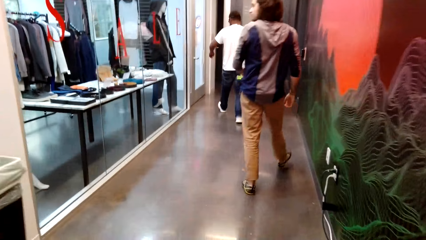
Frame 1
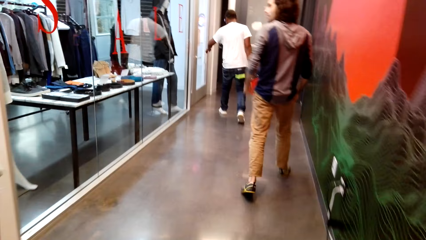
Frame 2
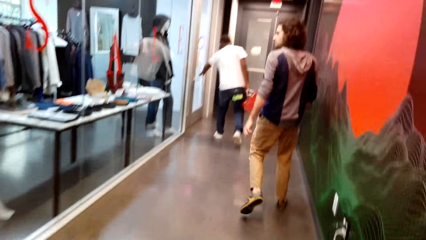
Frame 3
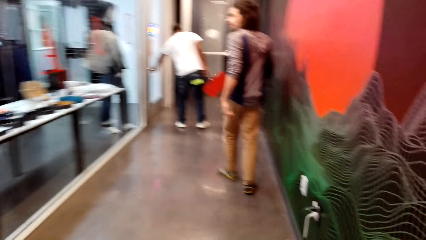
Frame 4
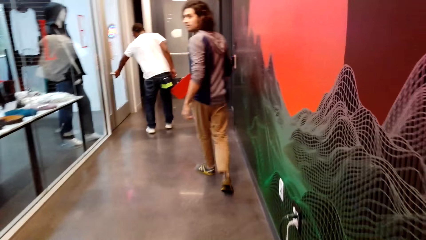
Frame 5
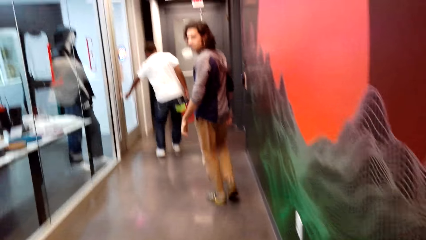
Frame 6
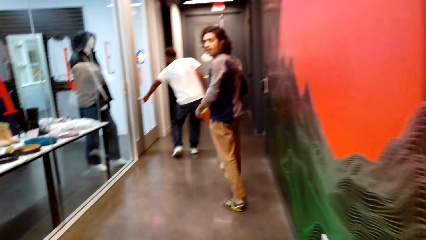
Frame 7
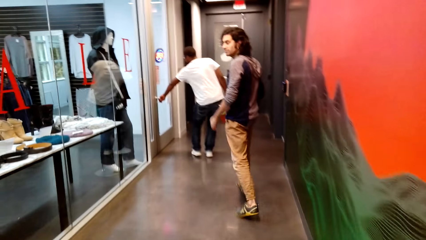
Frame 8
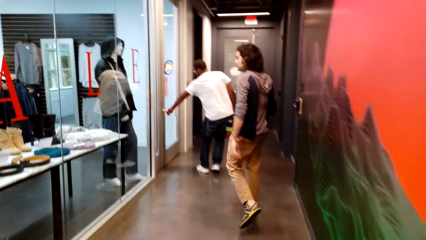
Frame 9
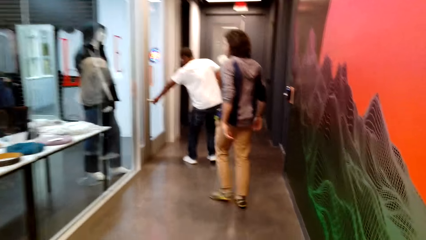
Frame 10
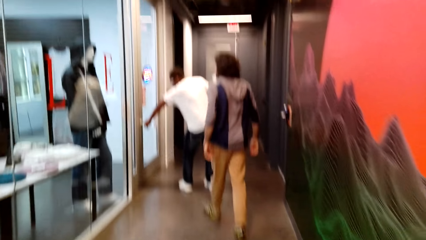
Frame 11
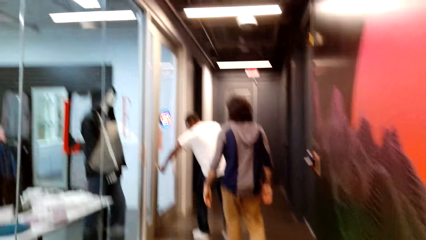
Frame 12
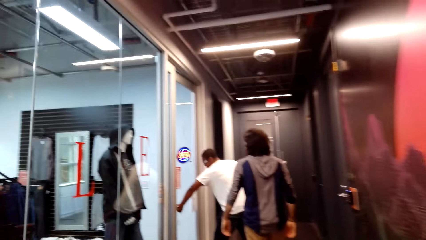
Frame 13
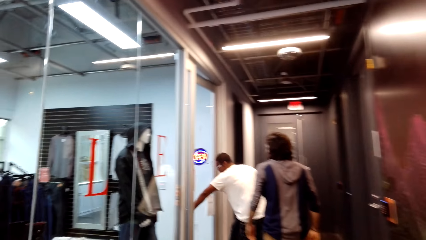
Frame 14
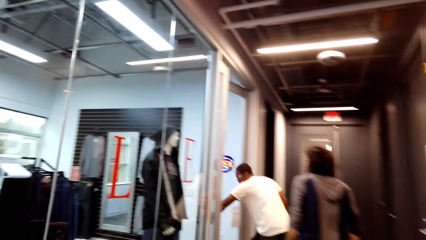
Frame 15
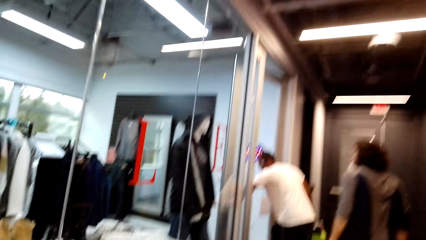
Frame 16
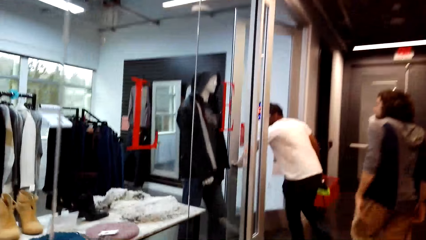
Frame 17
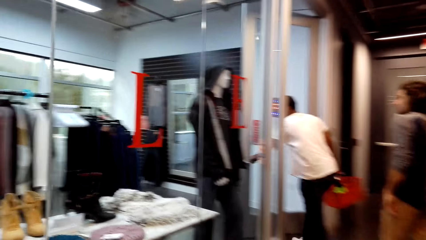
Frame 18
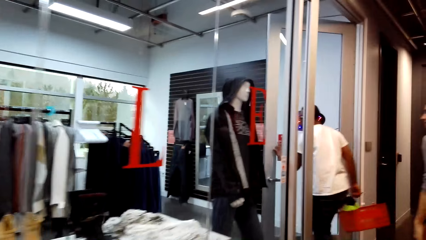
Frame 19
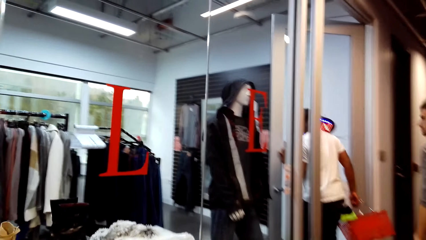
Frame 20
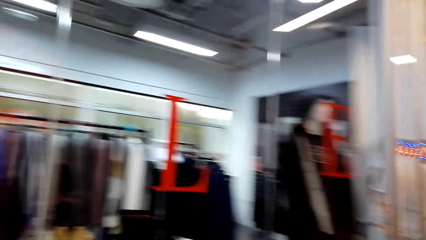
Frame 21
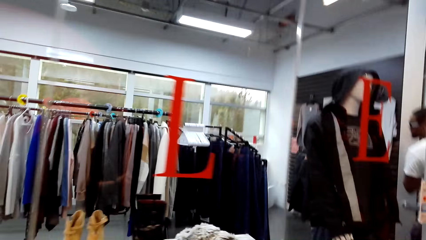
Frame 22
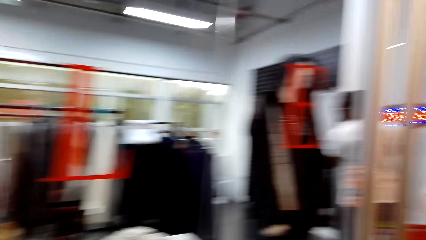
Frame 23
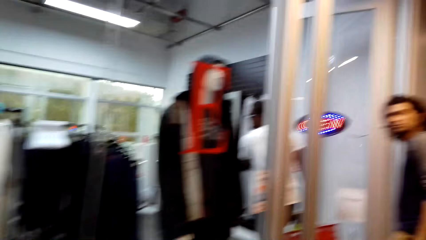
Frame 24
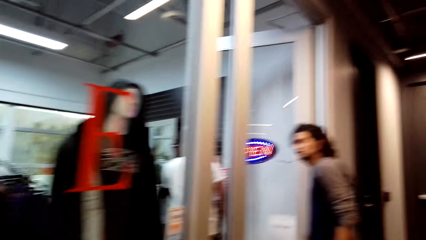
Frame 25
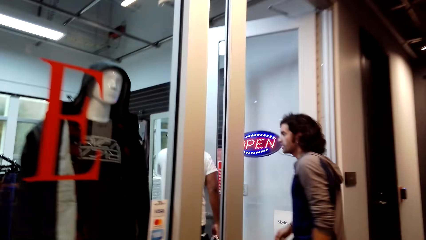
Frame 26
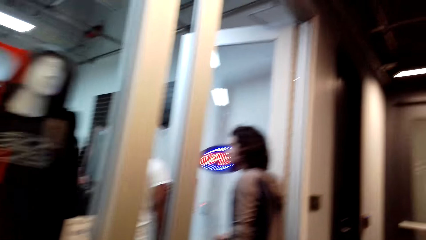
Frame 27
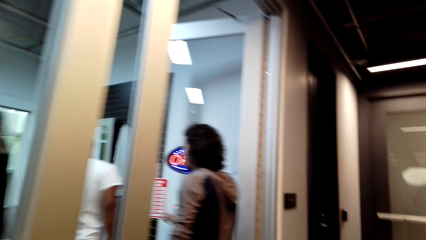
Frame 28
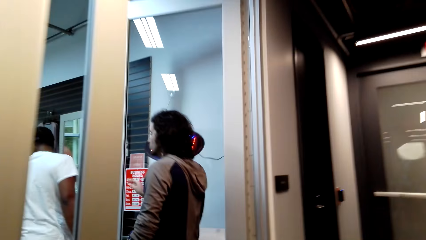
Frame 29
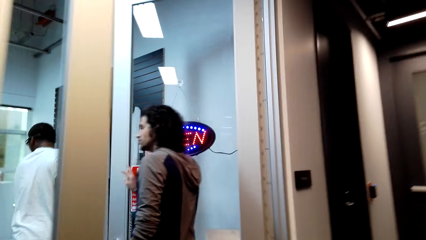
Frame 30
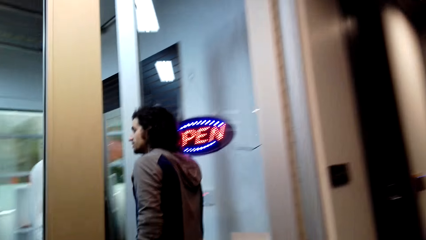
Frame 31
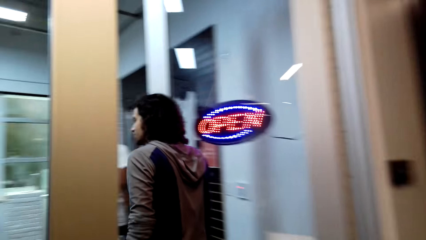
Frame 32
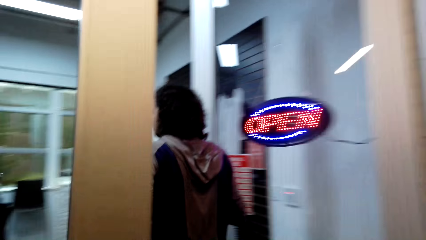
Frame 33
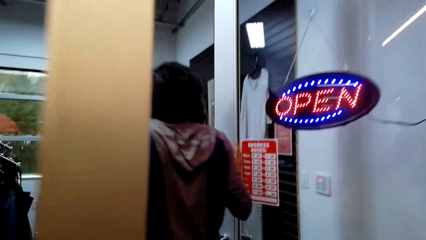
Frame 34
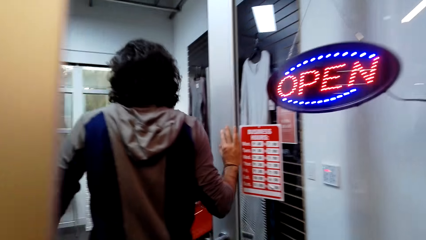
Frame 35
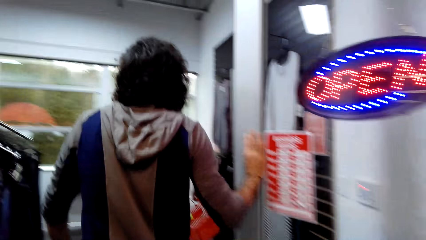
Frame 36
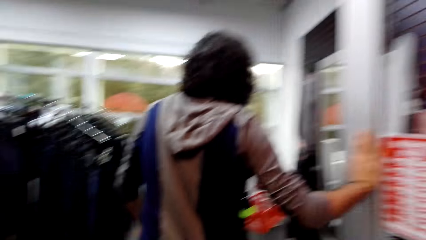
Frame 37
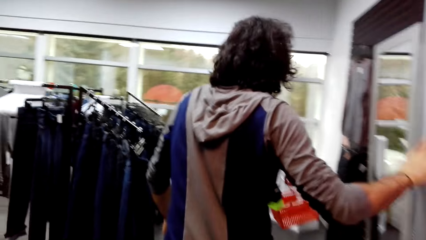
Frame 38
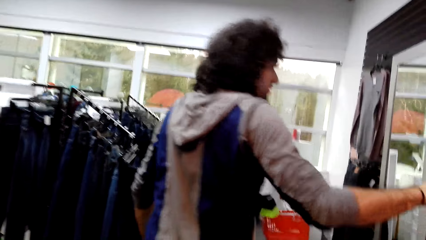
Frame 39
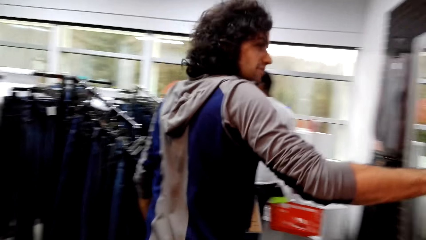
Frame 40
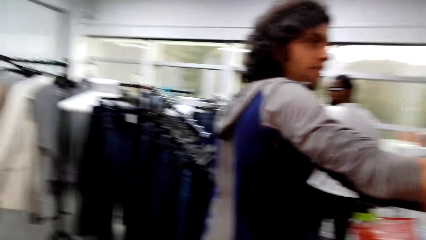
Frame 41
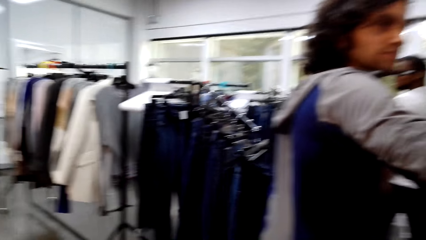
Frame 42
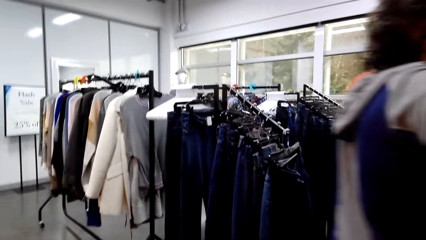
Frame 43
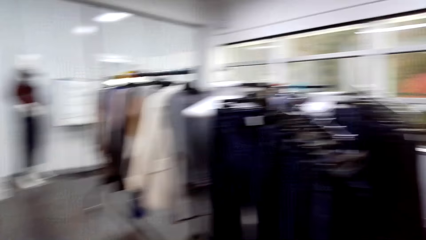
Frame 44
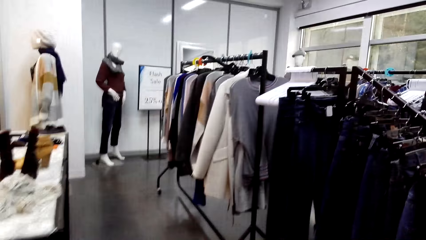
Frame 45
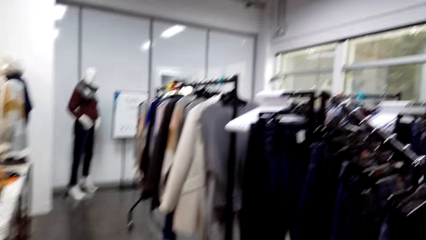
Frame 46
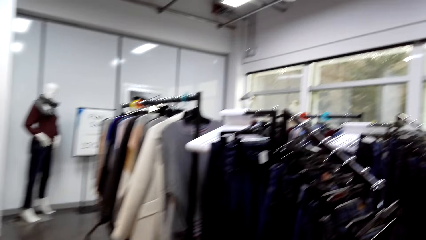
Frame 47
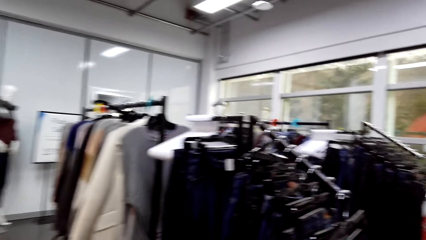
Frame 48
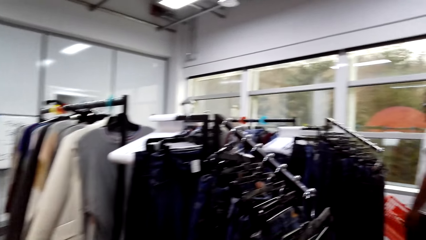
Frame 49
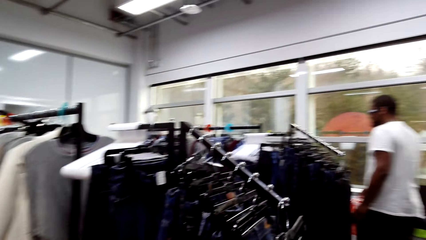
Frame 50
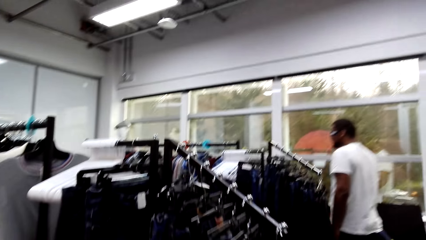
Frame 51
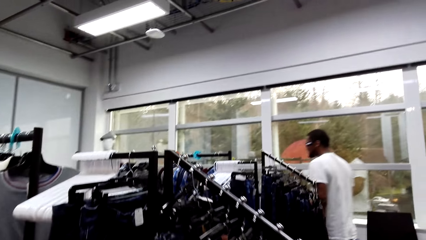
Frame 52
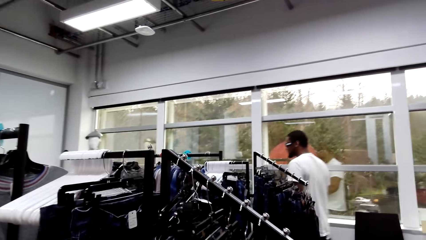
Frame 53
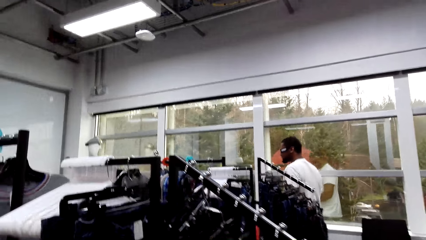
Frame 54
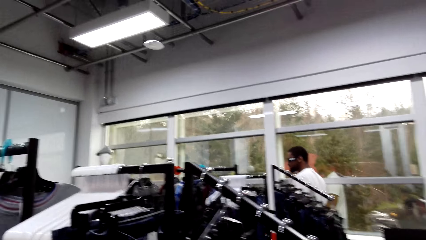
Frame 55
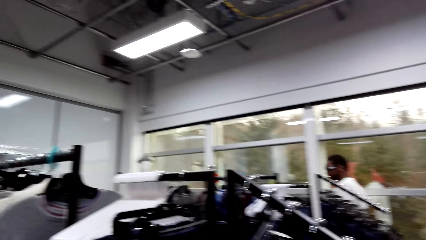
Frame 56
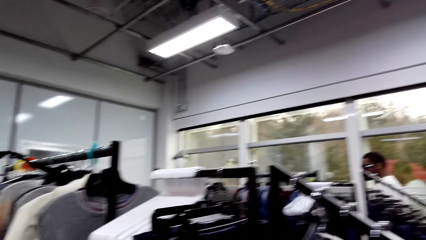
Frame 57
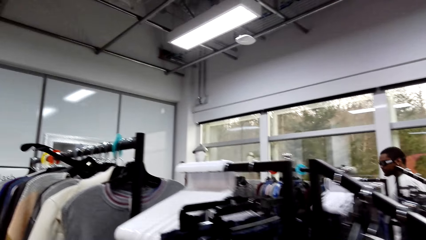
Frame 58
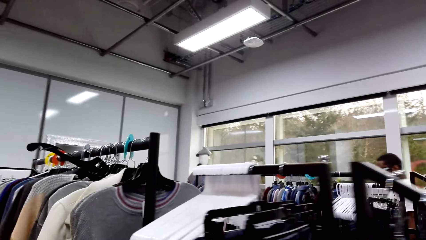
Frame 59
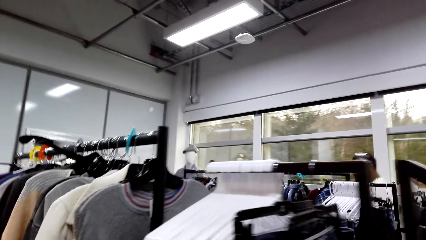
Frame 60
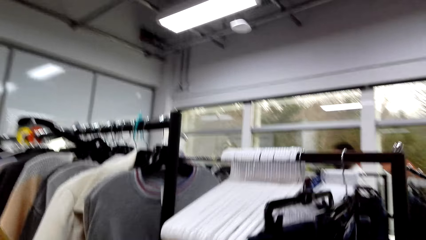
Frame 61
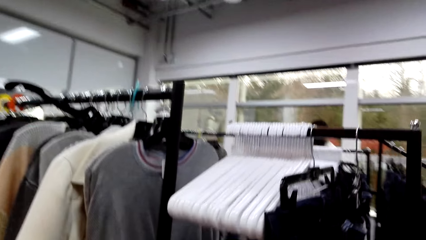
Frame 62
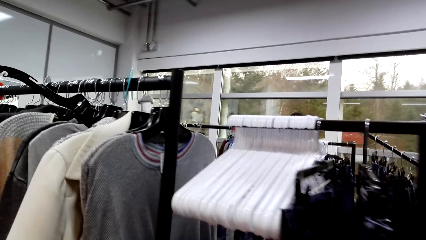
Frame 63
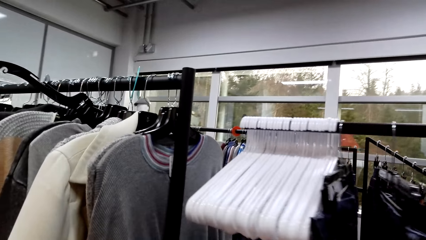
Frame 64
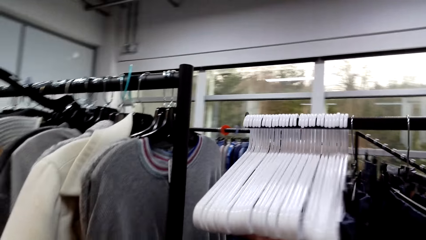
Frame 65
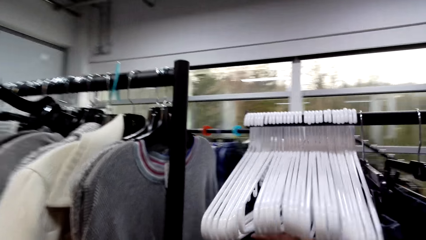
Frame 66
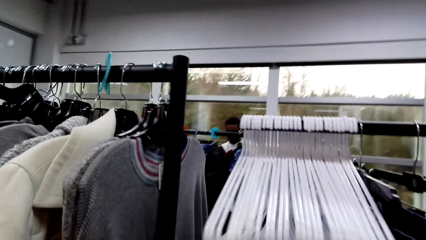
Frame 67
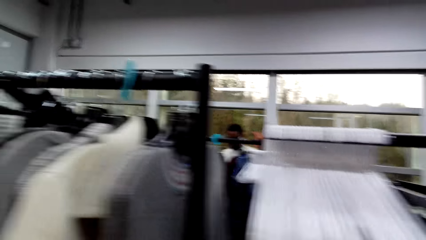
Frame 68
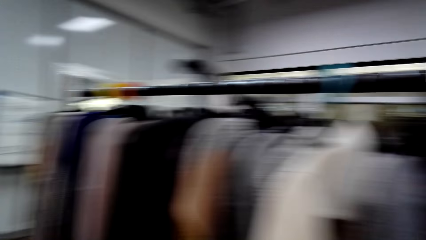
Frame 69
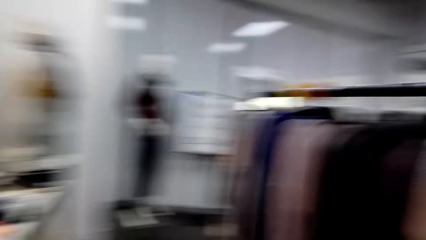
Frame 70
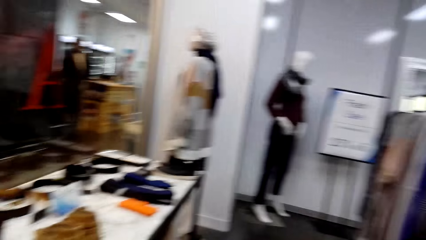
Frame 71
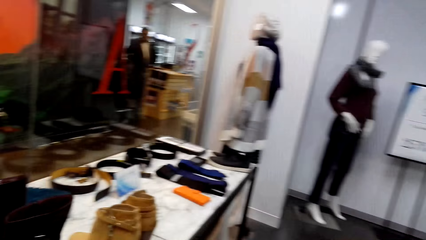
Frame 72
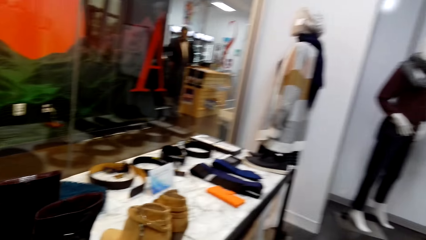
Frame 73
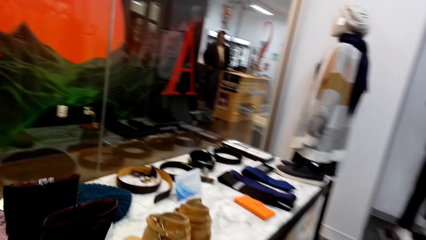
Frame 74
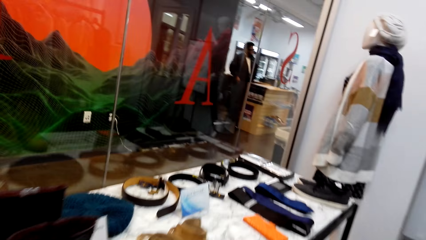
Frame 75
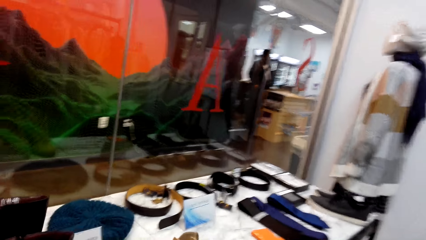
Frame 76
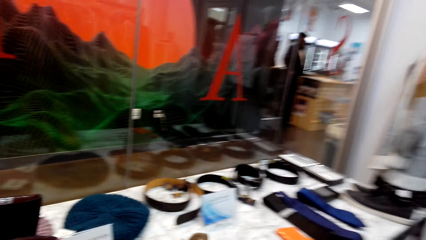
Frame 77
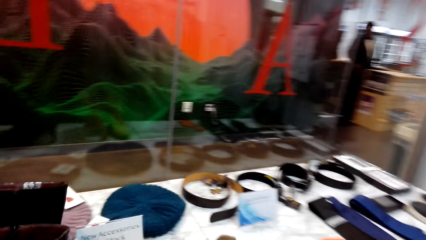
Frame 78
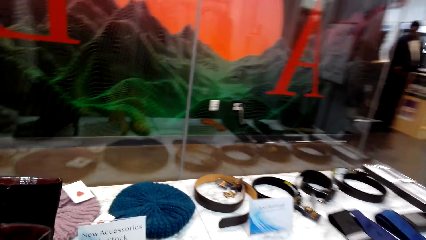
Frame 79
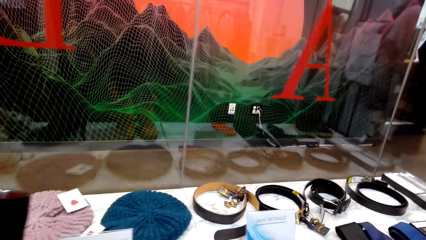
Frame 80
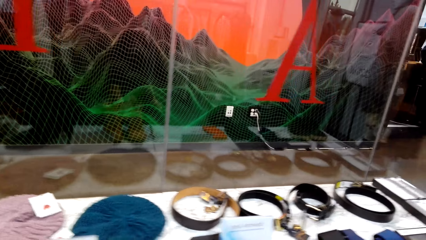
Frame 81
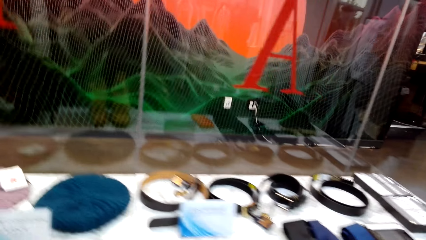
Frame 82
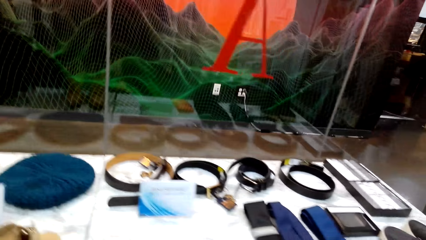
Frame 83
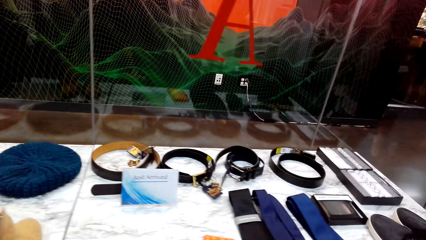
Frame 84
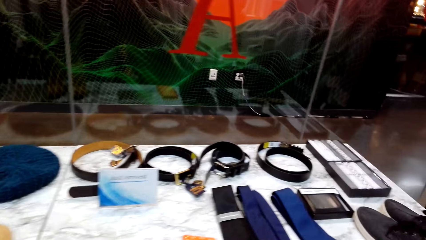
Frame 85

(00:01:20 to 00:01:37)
A man opens the door. The man enters the store. Another man enters the store and holds the door for the camera wearer. The camera wearer enters the store. They look around. They walk around. The first man walks around. The camera wearer looks around.
